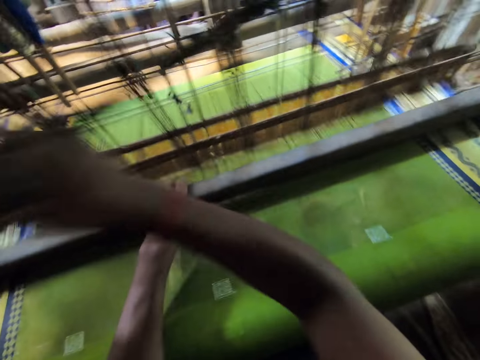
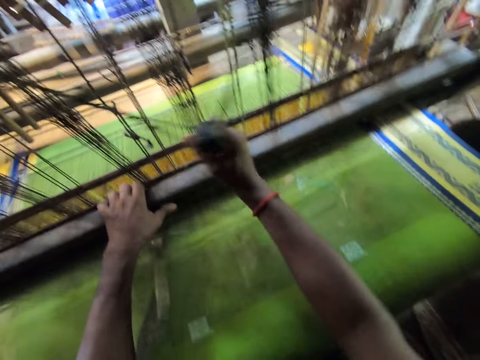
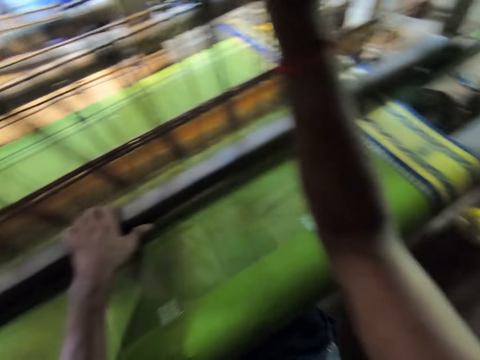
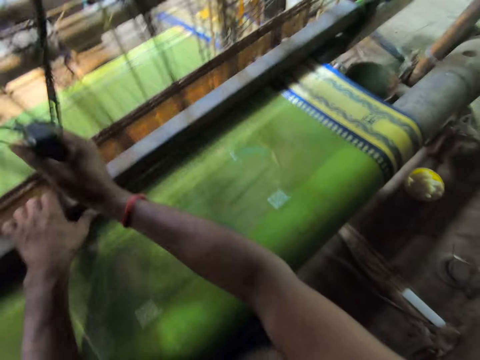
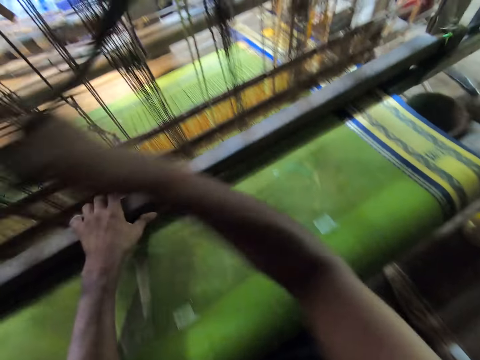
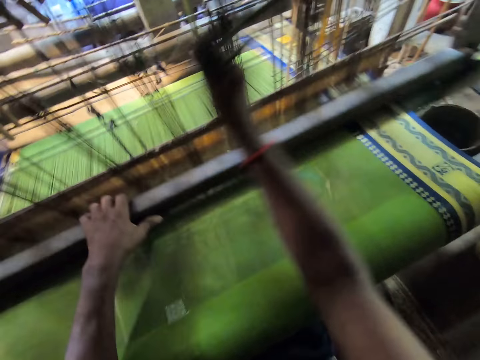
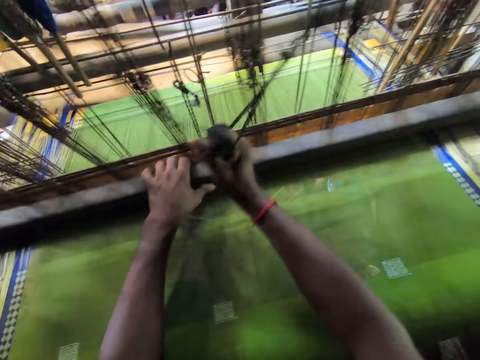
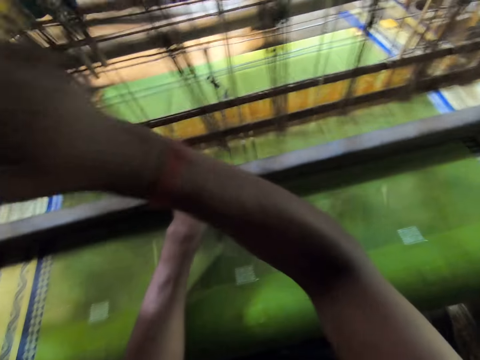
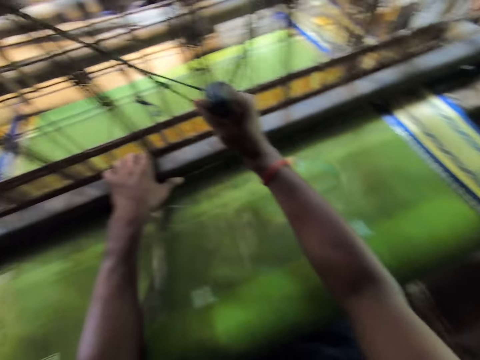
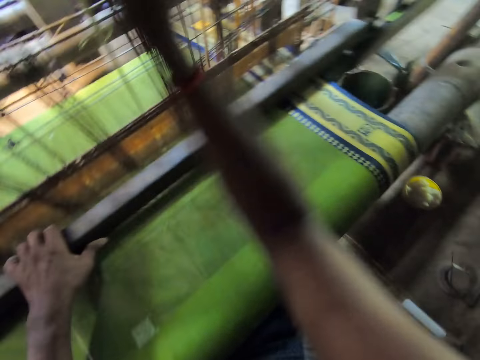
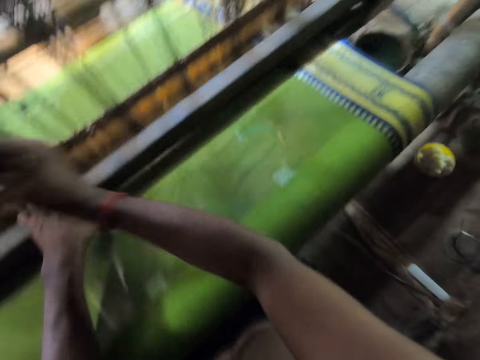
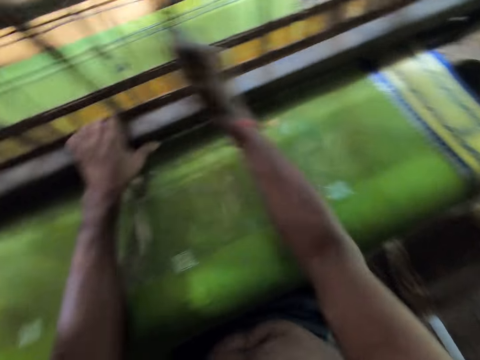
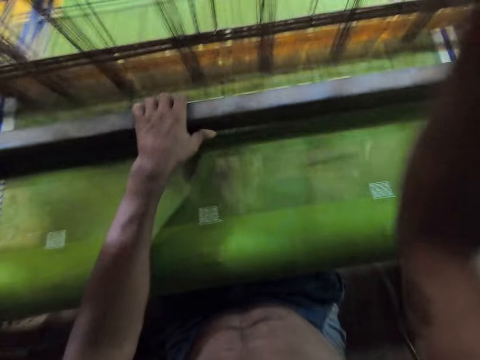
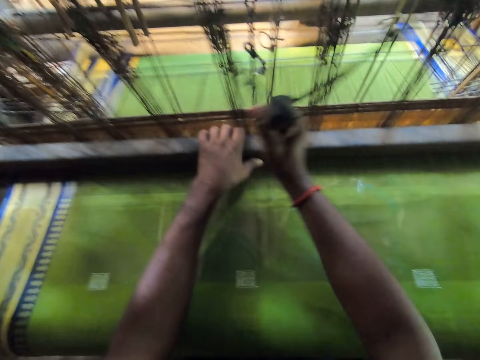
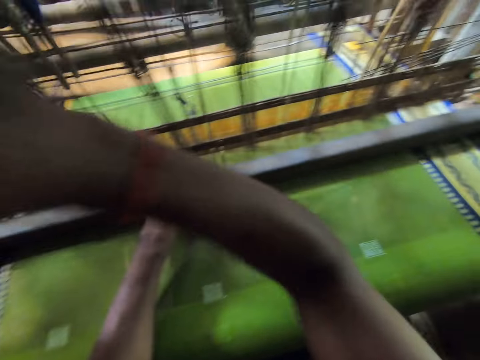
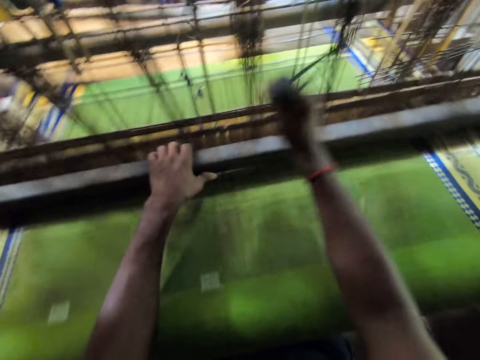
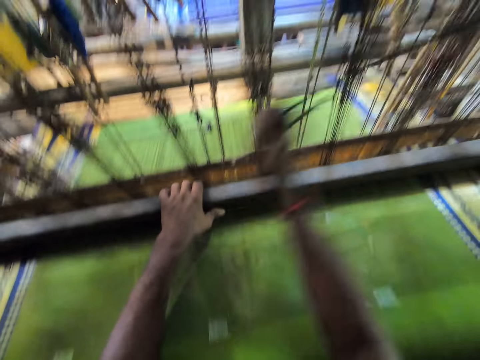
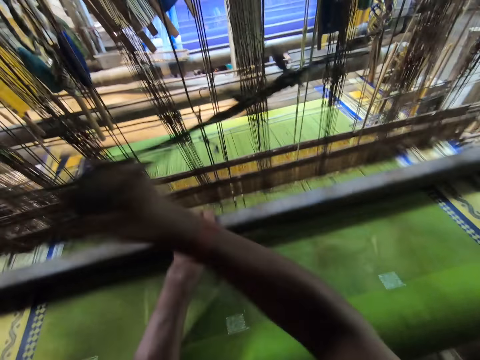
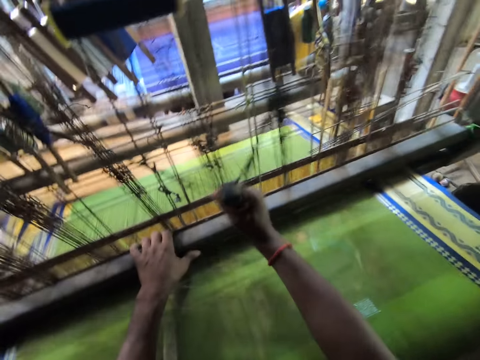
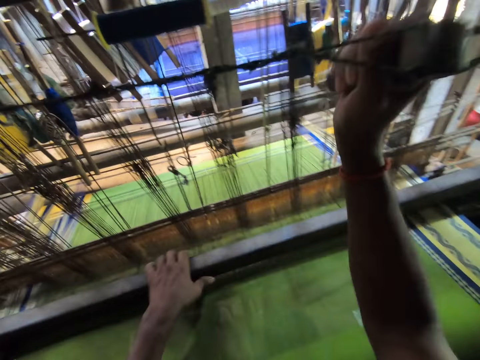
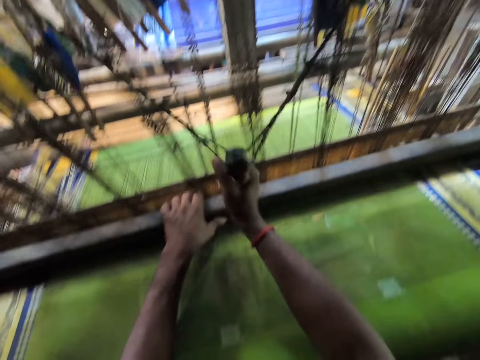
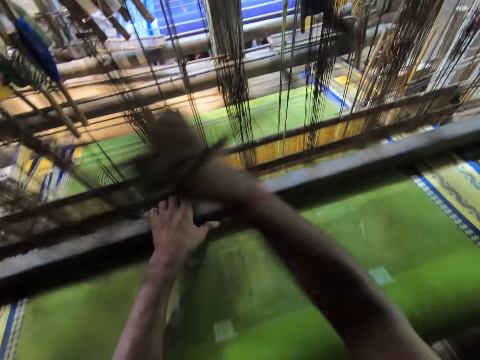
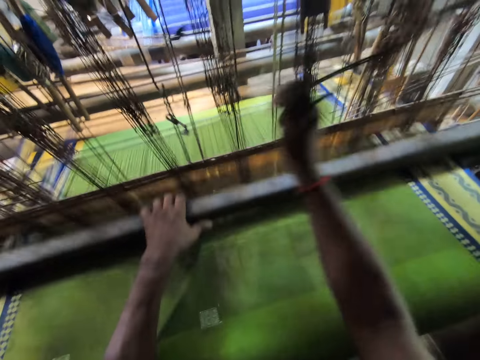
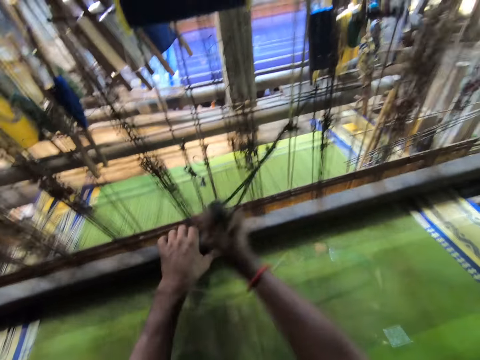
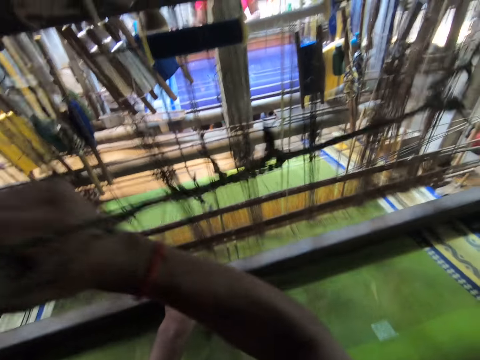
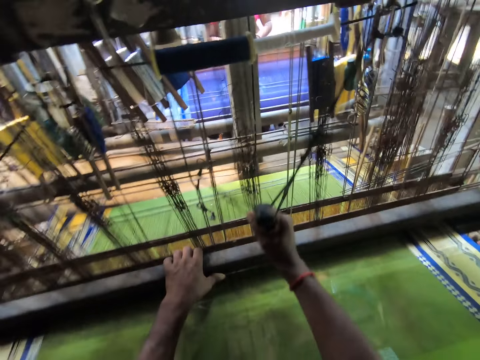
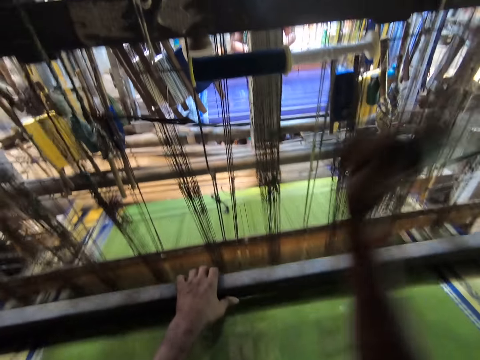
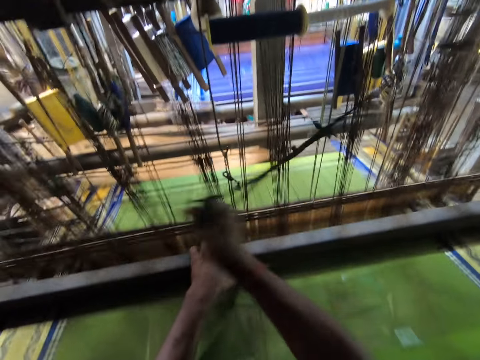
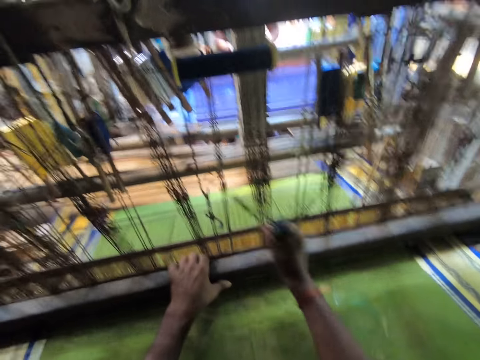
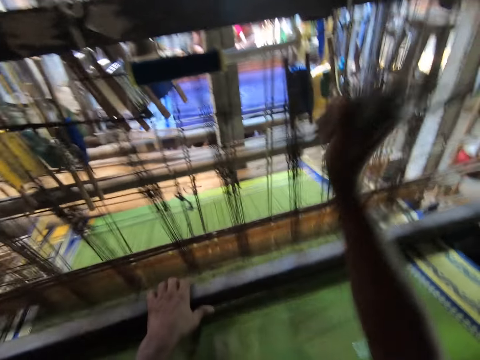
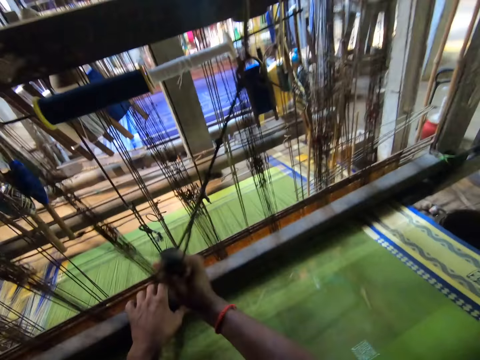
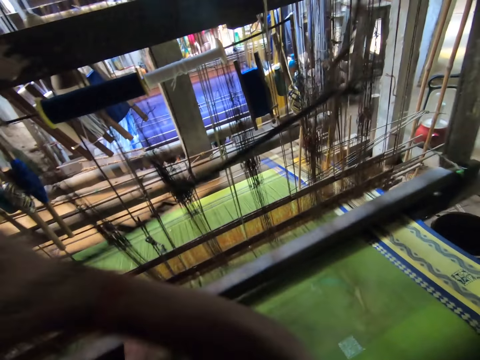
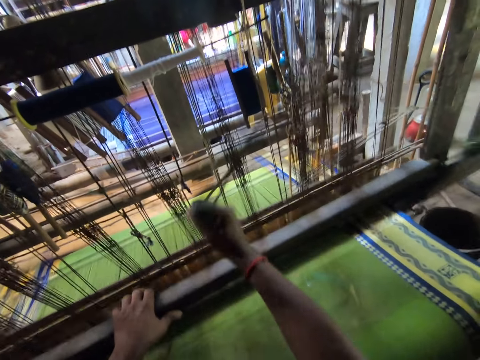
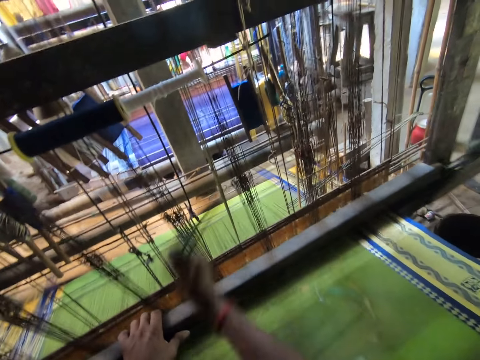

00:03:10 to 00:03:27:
The camera wearer weaves the cloth and looks around. They weave the cloth and talk to a woman. They weave the cloth. The woman talks to the camera wearer. The camera wearer weaves the cloth and talks to the woman. They weave the cloth. The woman talks to the camera wearer. The camera wearer weaves the cloth and talks to the woman.

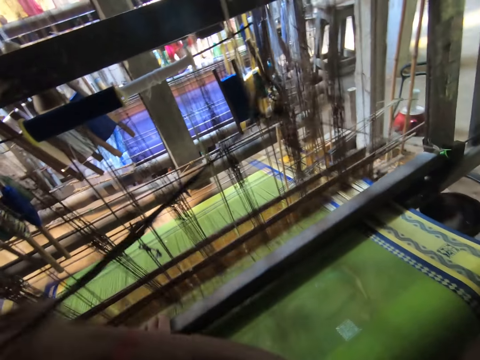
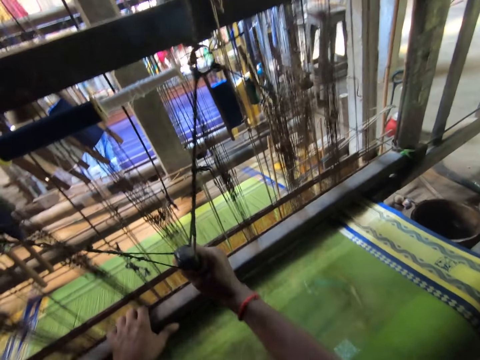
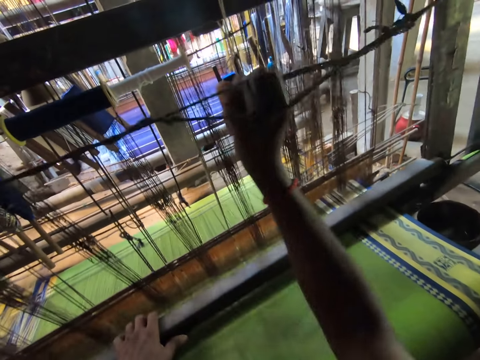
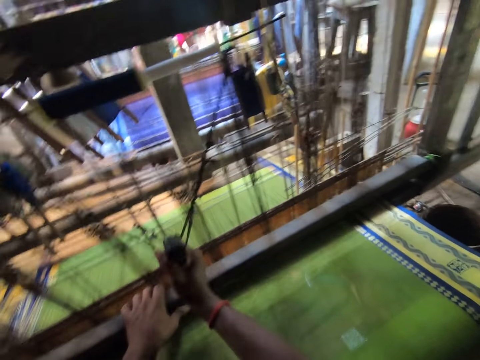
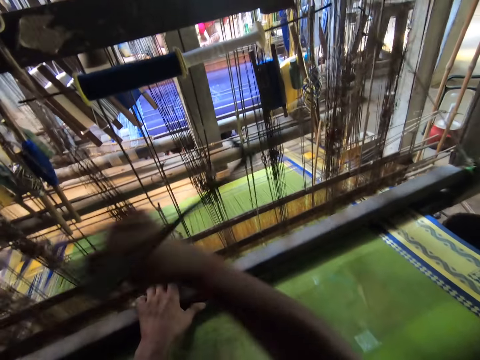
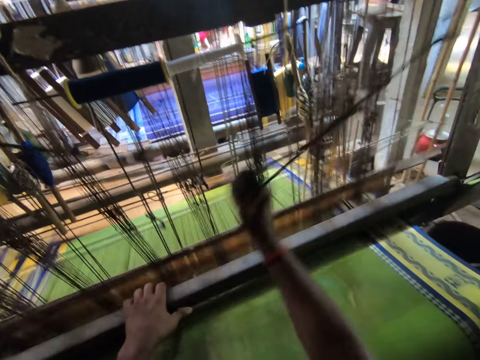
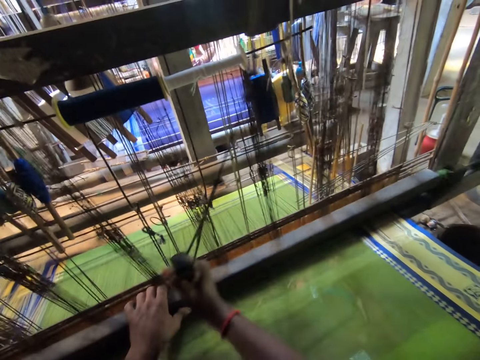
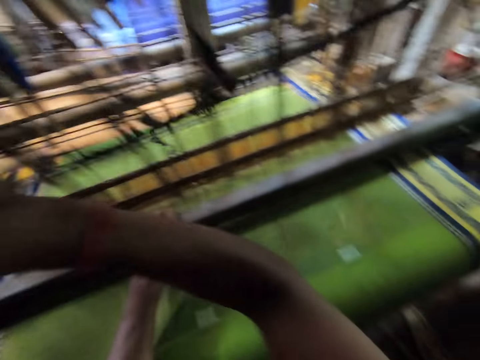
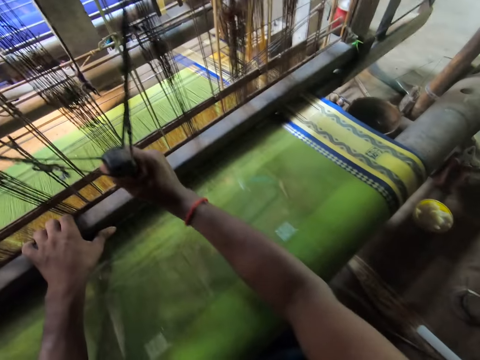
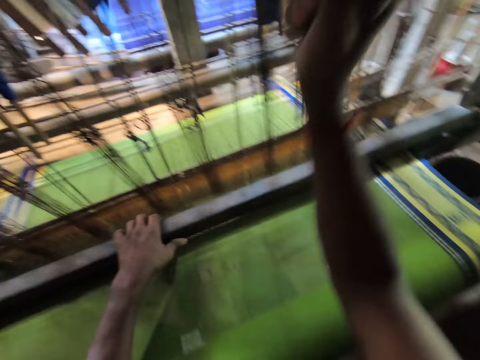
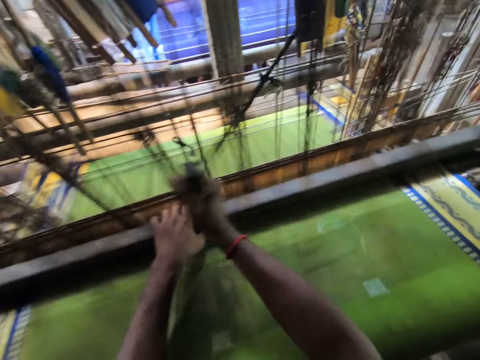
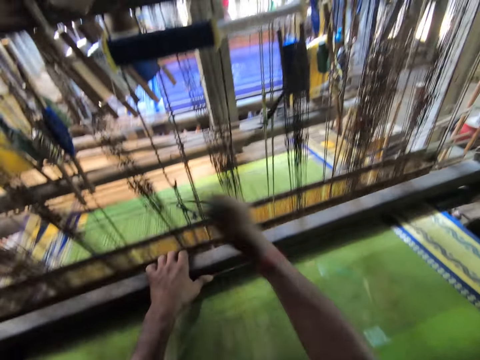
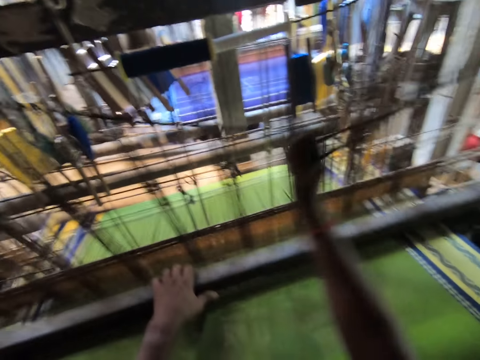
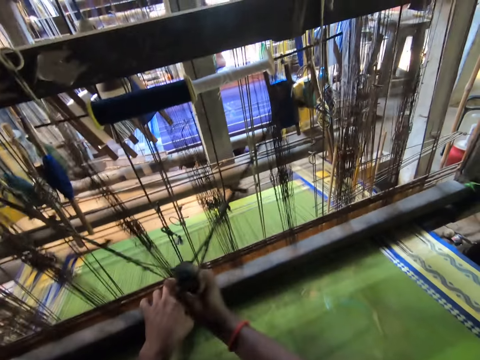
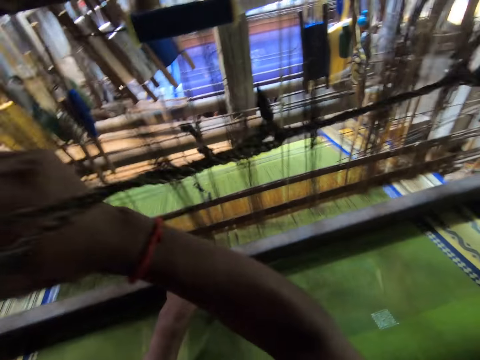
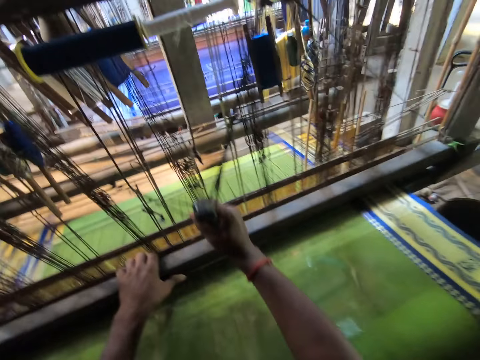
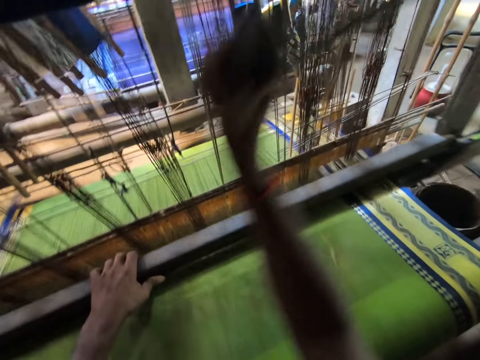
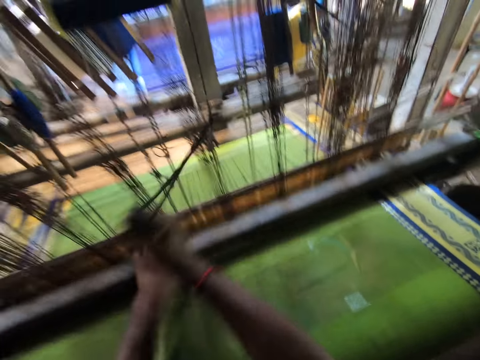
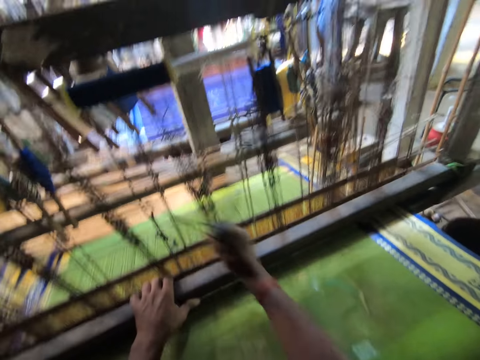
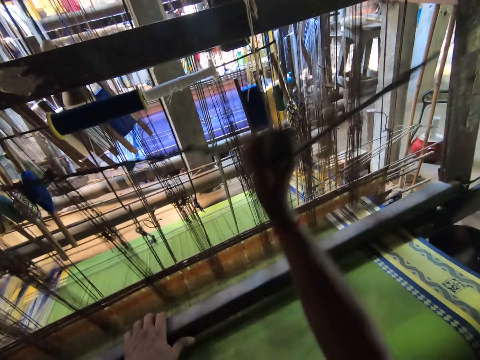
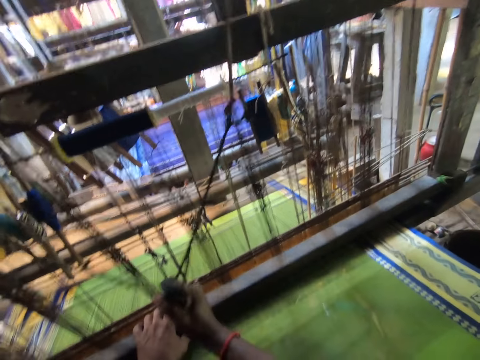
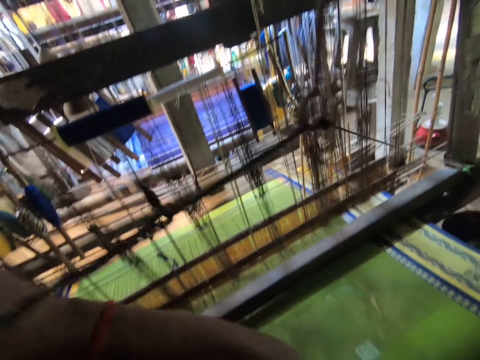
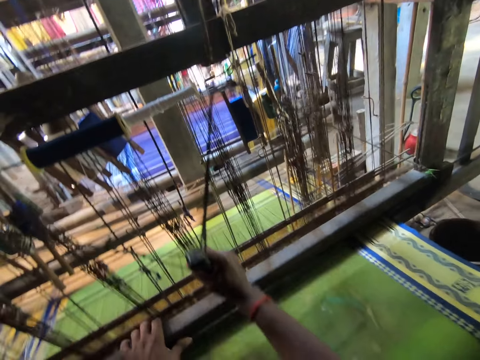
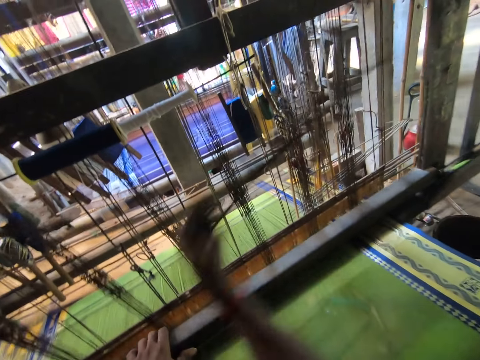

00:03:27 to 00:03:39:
The camera wearer weaves the cloth. A person talks to the camera wearer. The camera wearer weaves the cloth and talks to the person. They weave the cloth. The person talks to the camera wearer. The camera wearer weaves the cloth and talks to the person.
